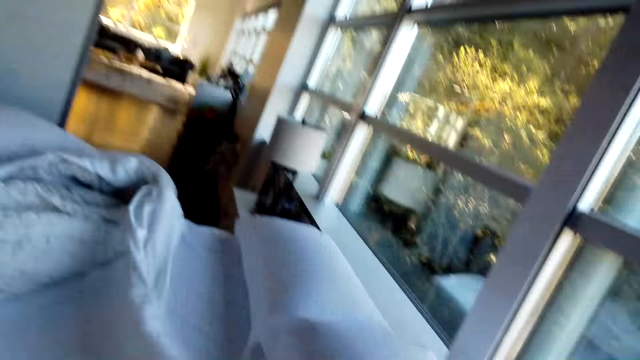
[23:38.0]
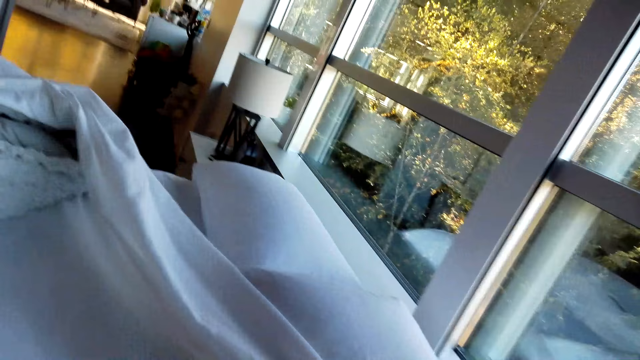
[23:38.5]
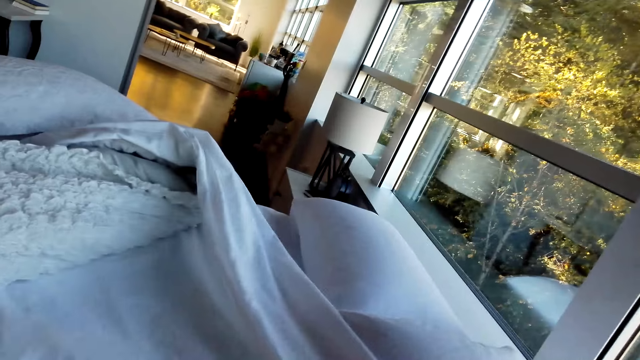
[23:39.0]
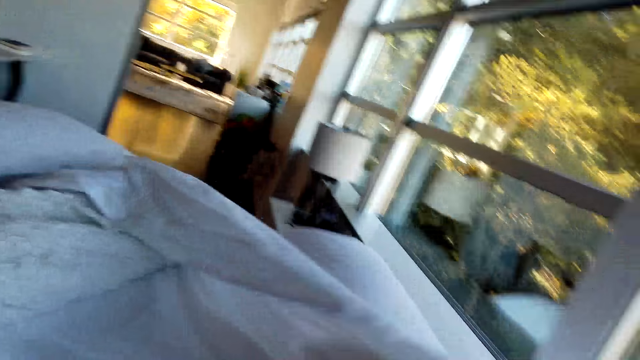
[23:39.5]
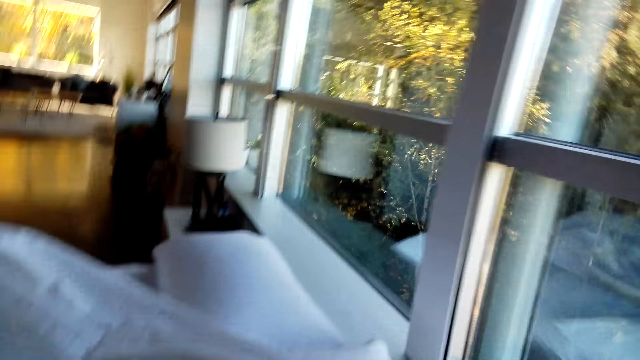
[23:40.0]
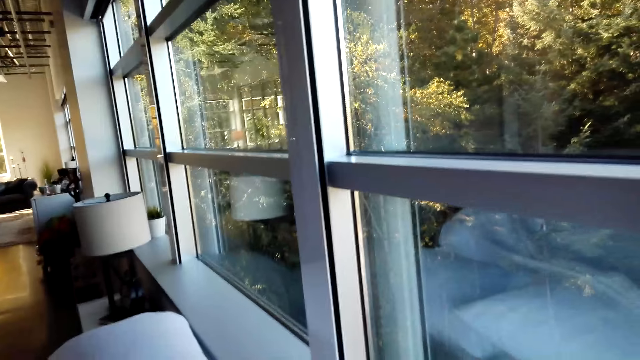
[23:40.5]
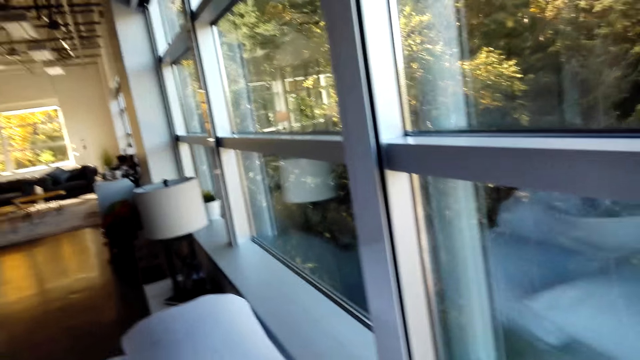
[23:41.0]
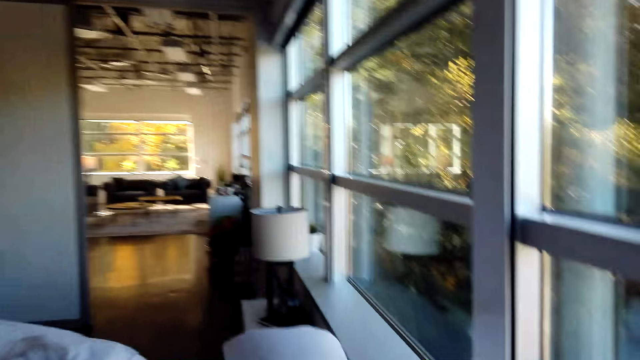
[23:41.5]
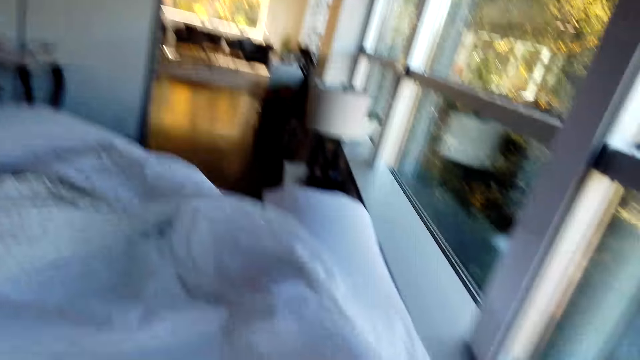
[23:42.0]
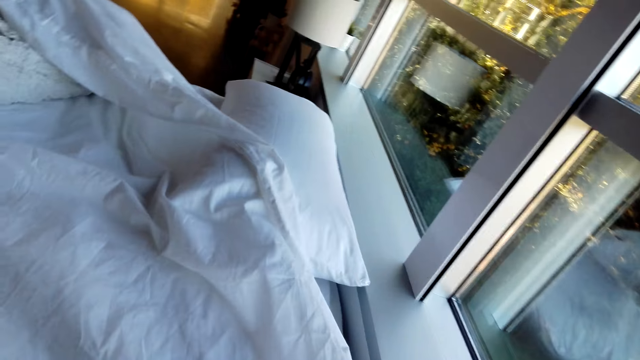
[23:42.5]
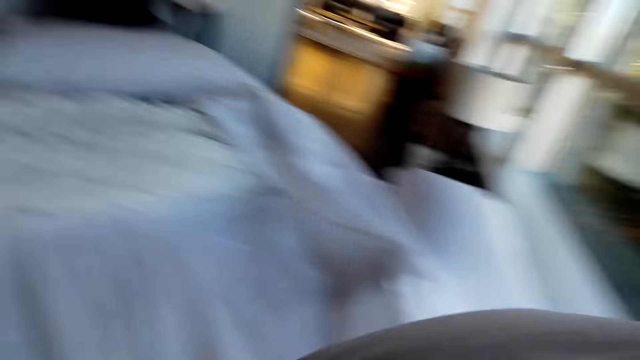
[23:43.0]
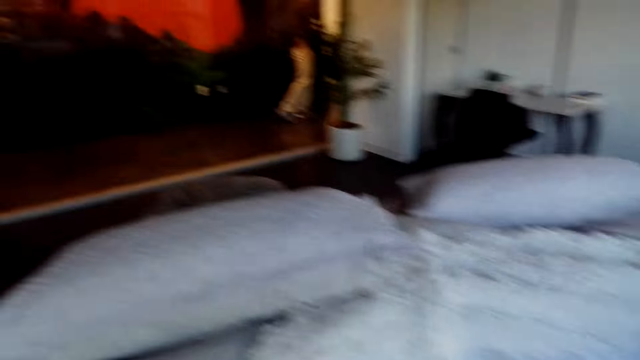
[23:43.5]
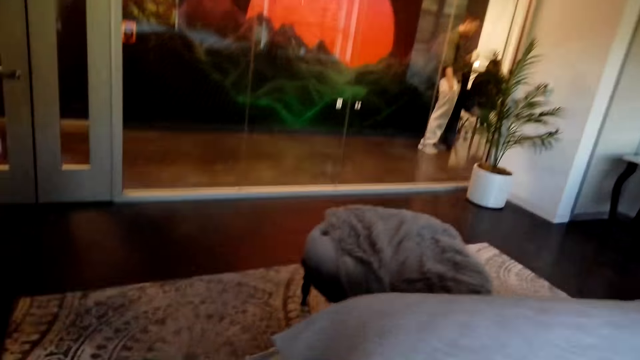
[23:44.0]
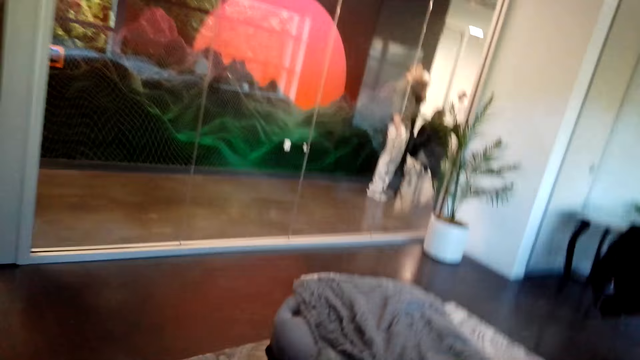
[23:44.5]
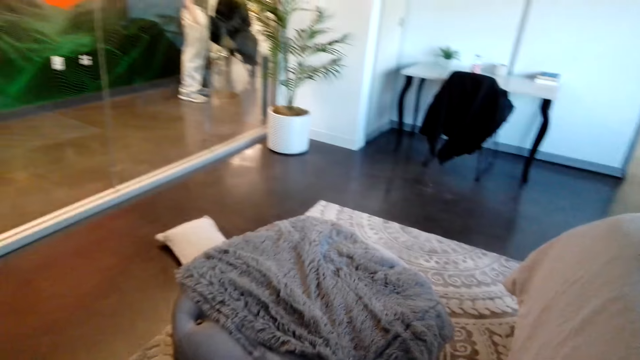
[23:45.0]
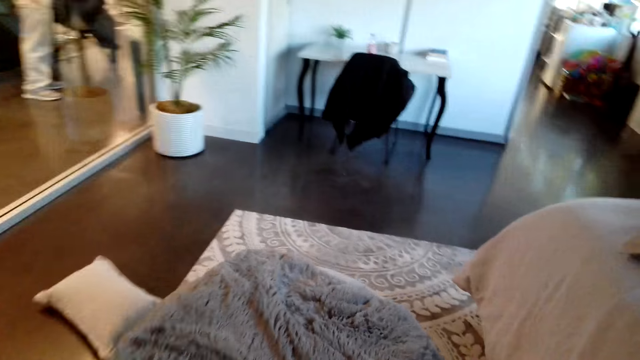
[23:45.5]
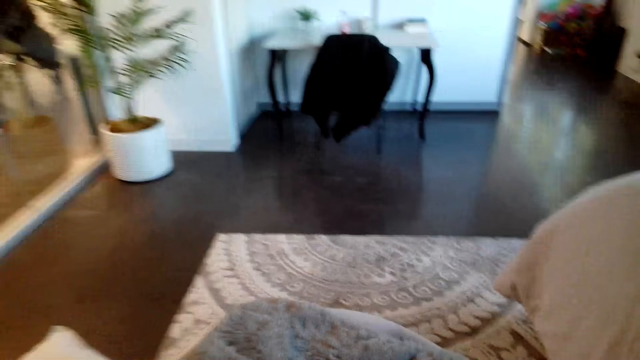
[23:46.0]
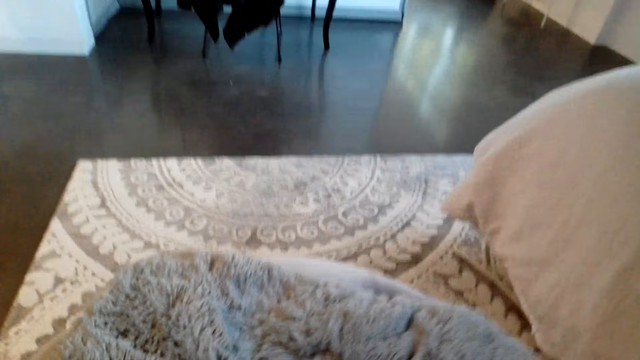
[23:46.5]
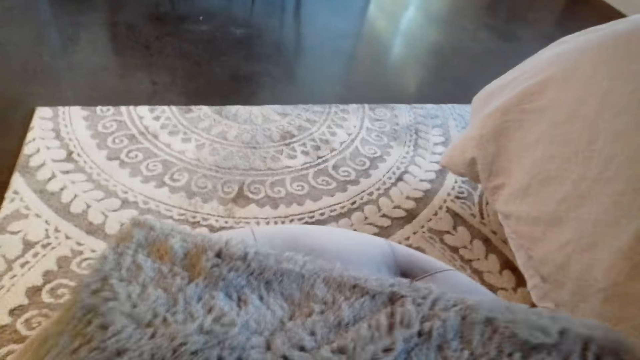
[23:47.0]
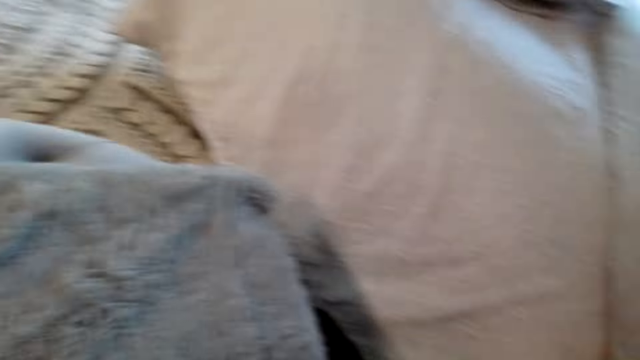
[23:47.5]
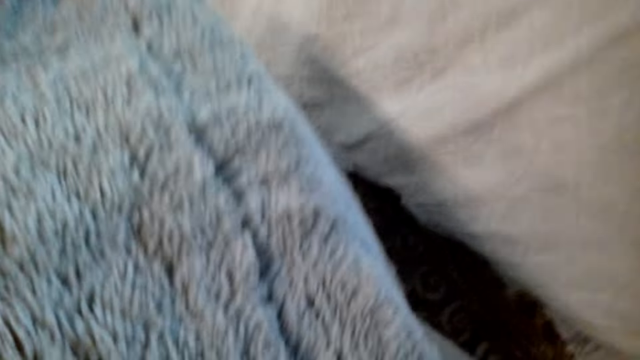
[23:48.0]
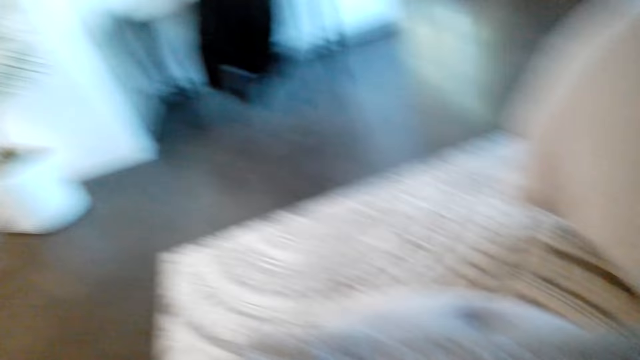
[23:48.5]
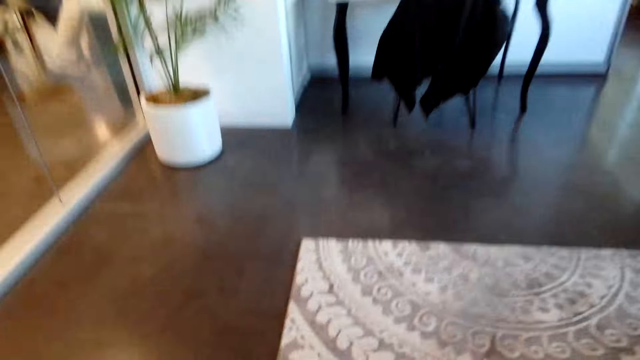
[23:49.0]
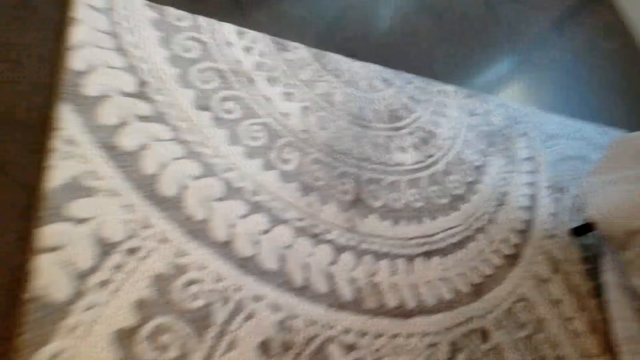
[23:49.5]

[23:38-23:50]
The camera wearer moves in the room.

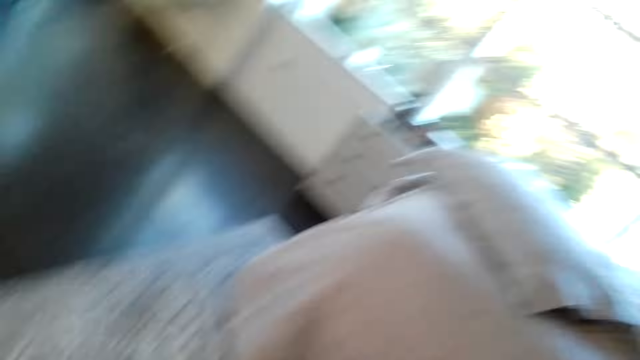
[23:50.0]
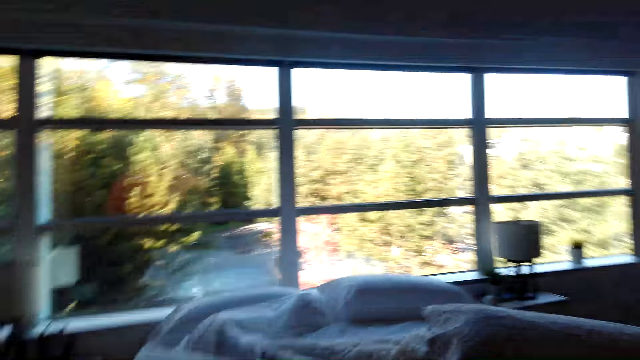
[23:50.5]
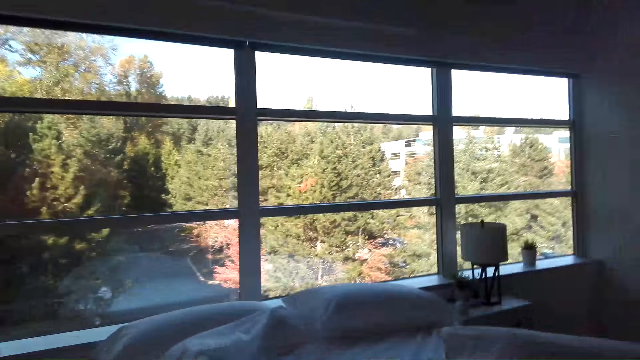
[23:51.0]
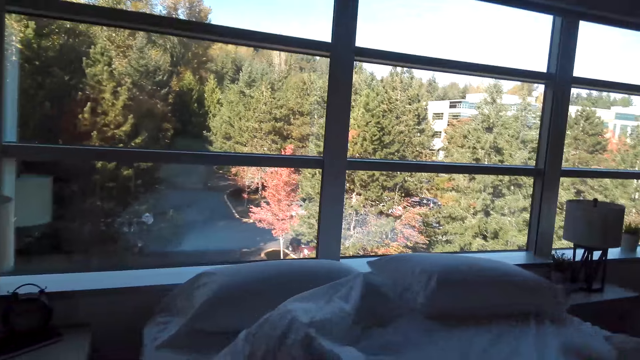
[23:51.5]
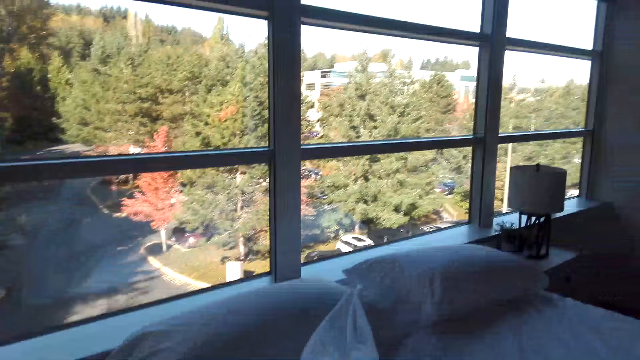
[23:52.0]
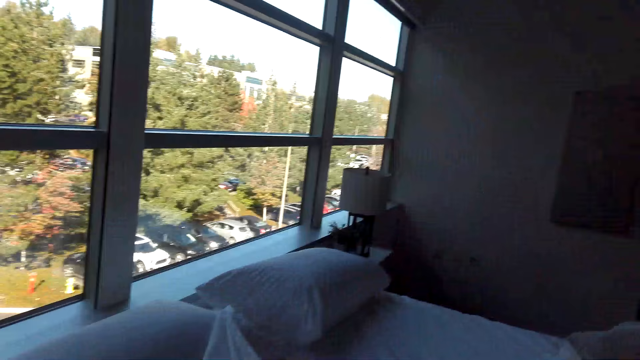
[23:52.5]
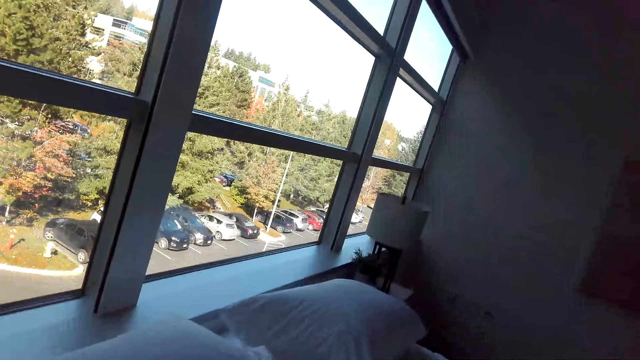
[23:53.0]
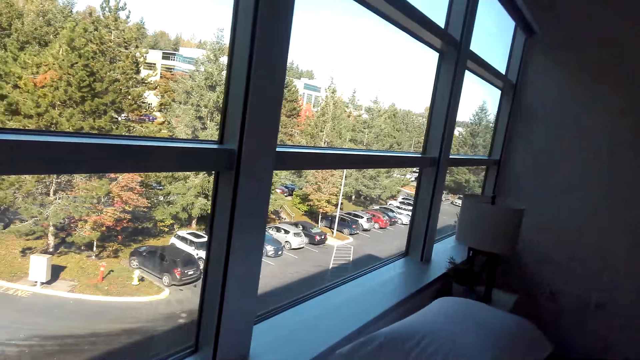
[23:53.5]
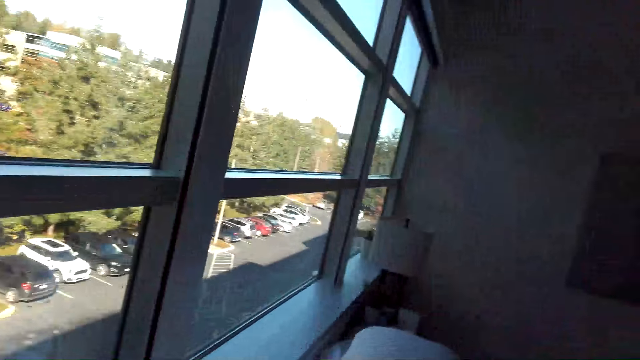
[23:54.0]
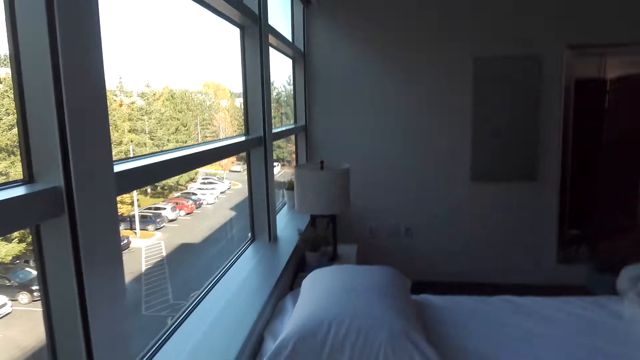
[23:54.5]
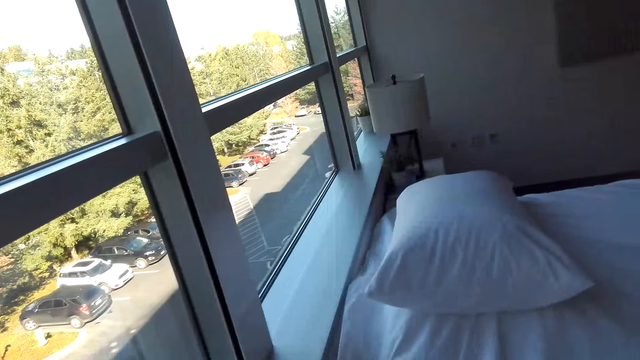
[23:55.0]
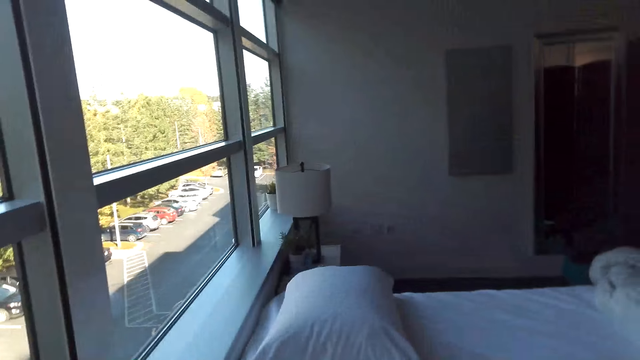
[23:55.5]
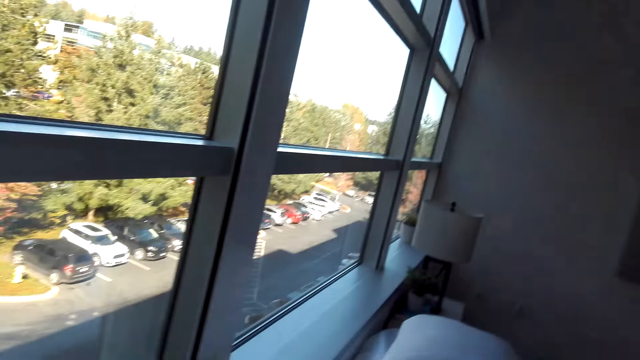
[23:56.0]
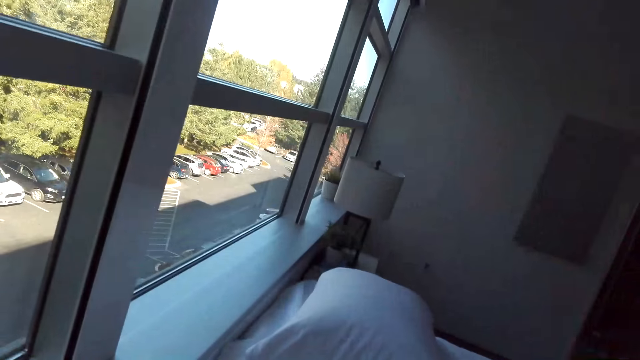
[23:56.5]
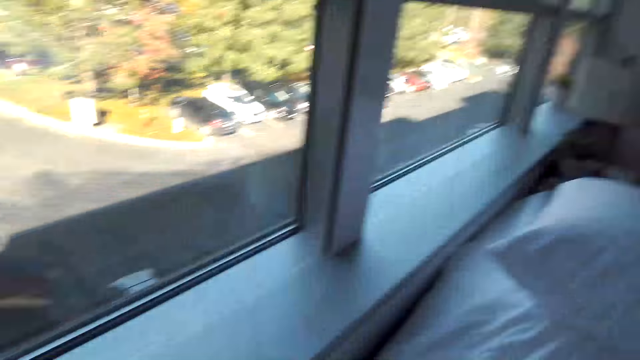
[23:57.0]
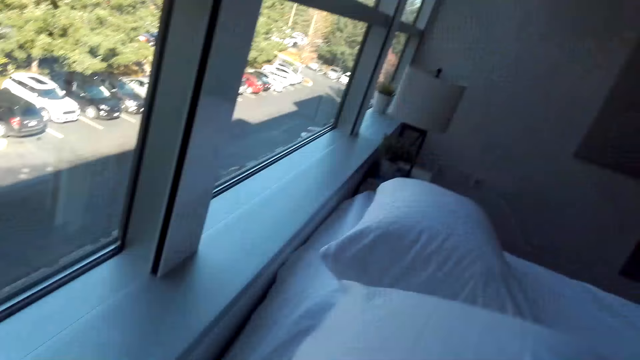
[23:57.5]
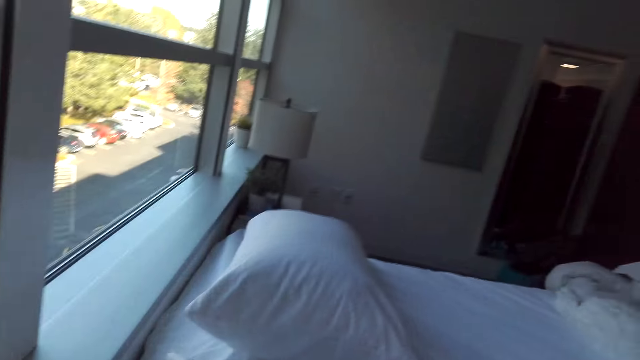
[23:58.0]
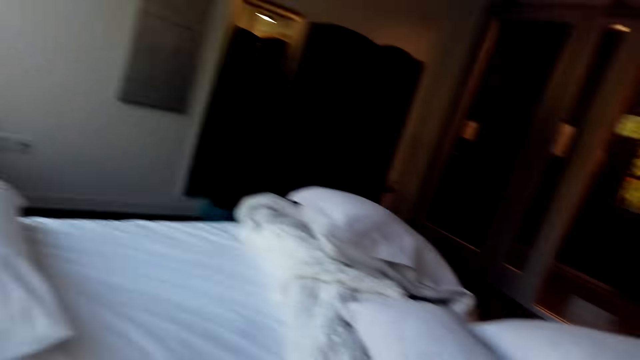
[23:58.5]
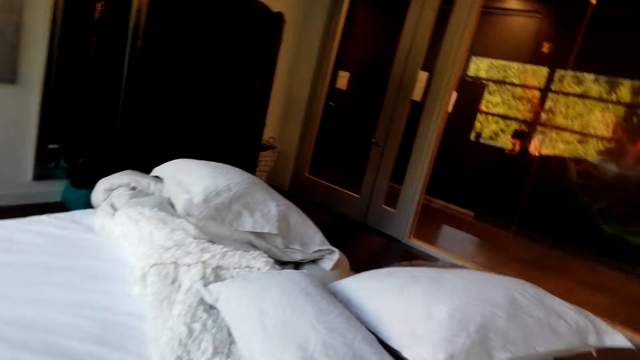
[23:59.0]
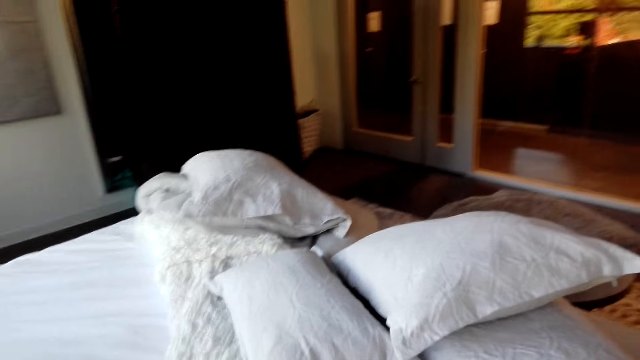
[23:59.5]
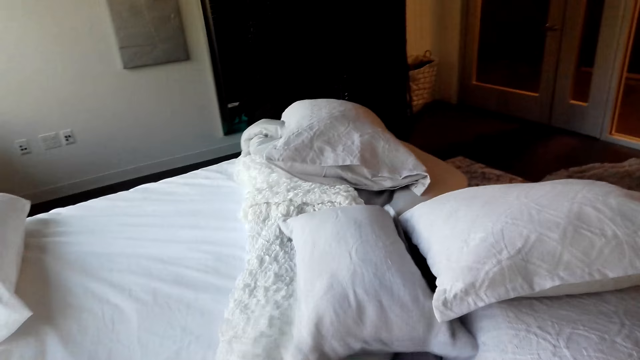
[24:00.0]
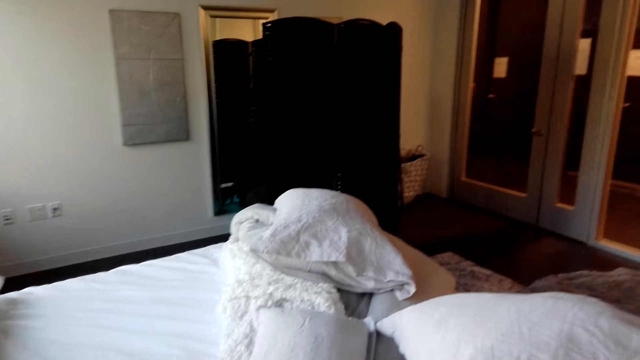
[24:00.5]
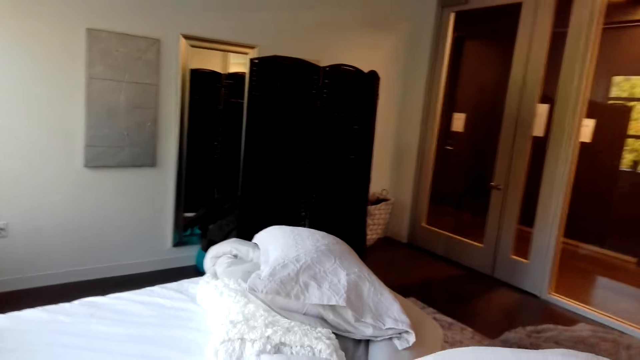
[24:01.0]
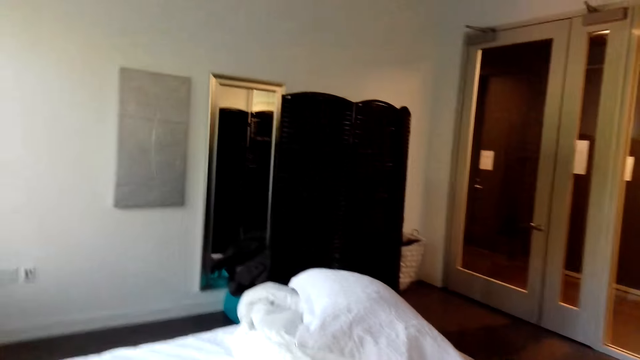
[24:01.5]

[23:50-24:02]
The camera wearer spreads the bed.
